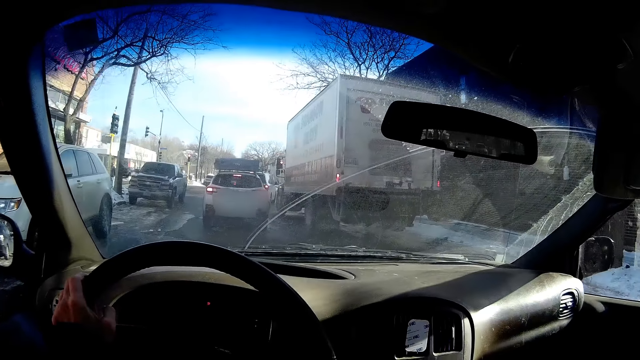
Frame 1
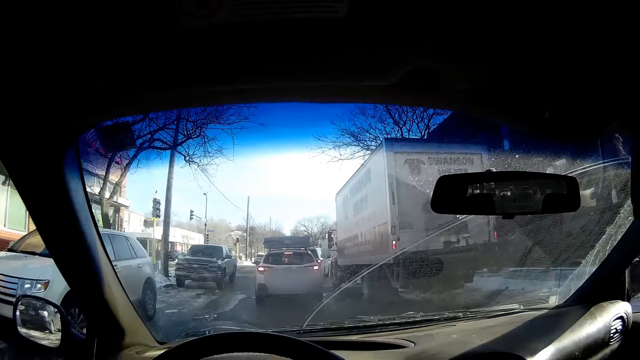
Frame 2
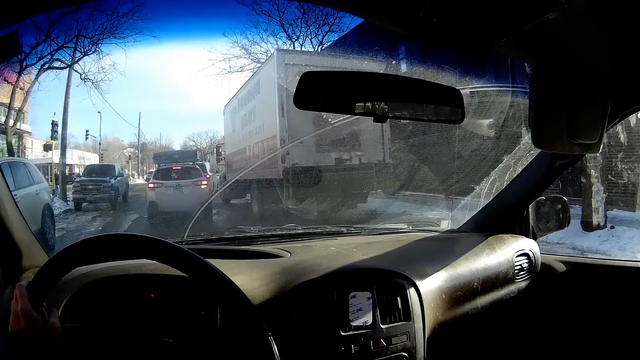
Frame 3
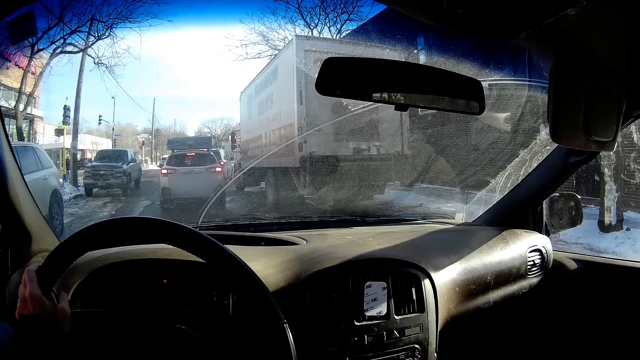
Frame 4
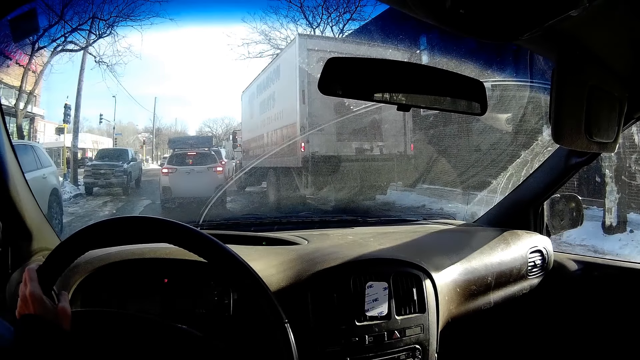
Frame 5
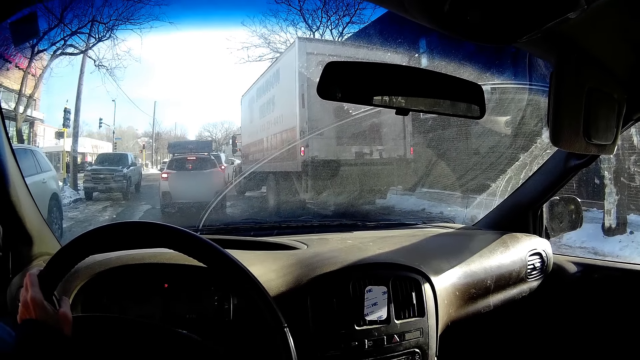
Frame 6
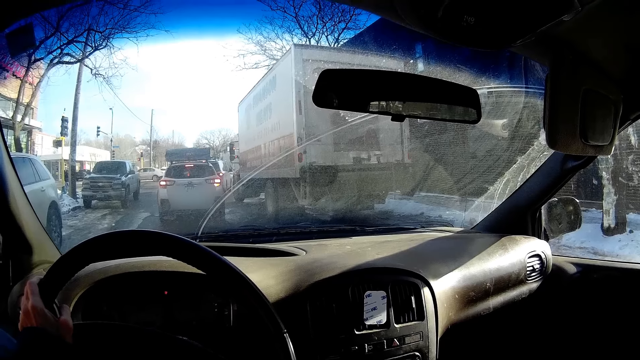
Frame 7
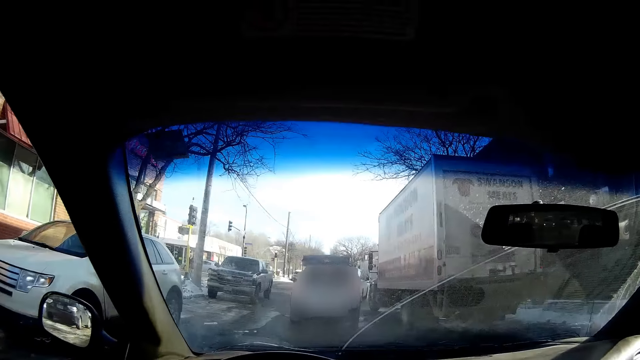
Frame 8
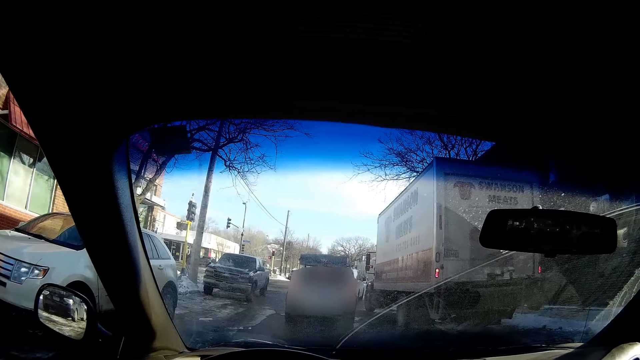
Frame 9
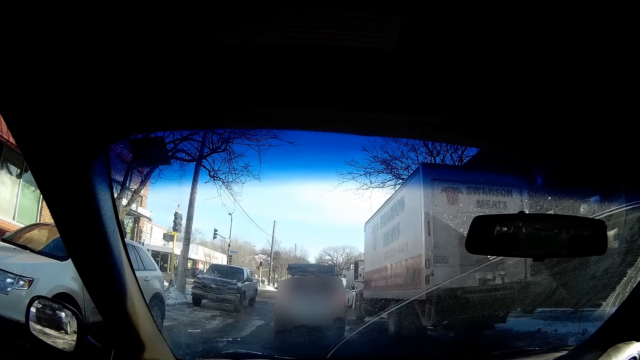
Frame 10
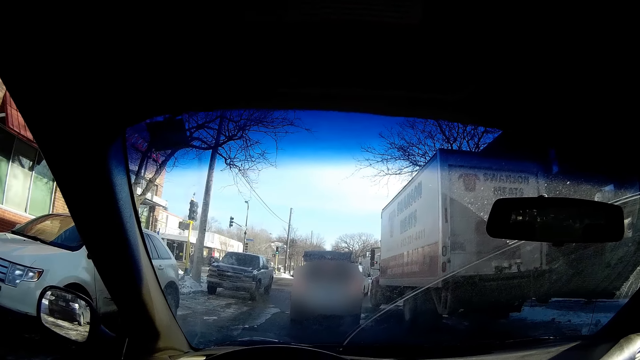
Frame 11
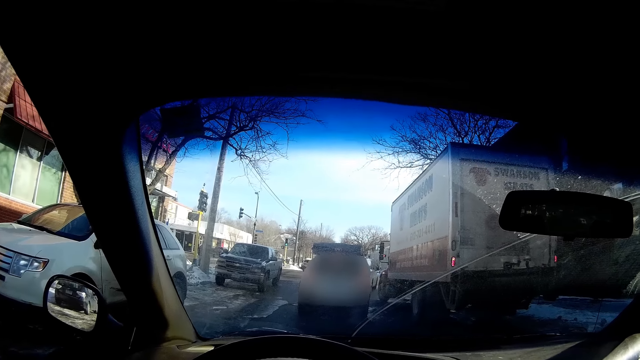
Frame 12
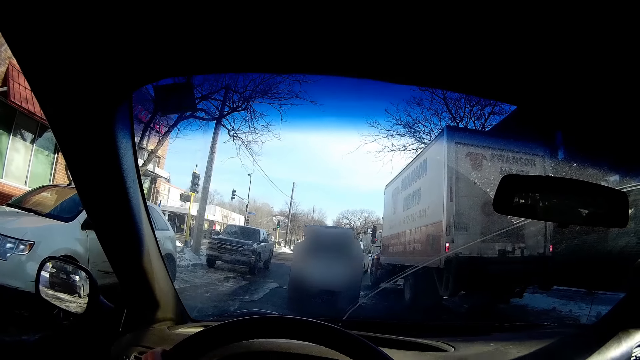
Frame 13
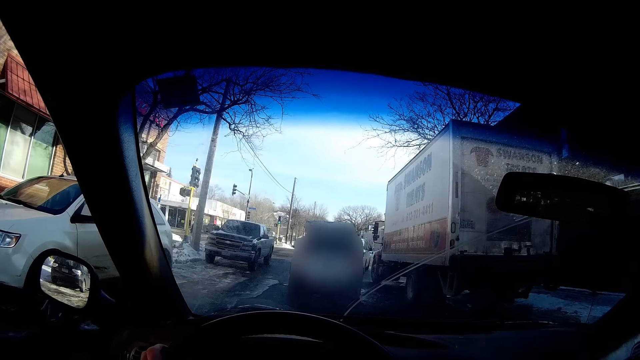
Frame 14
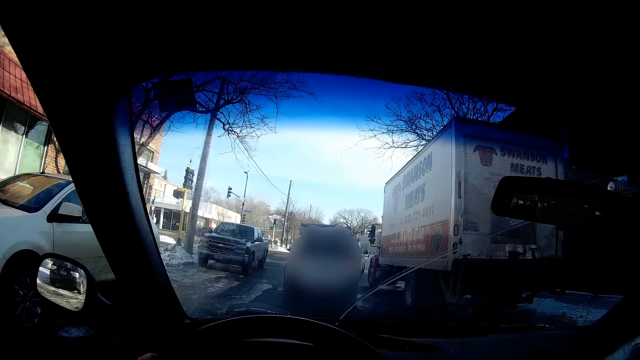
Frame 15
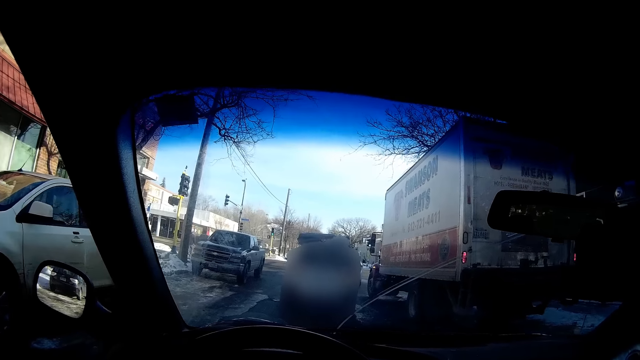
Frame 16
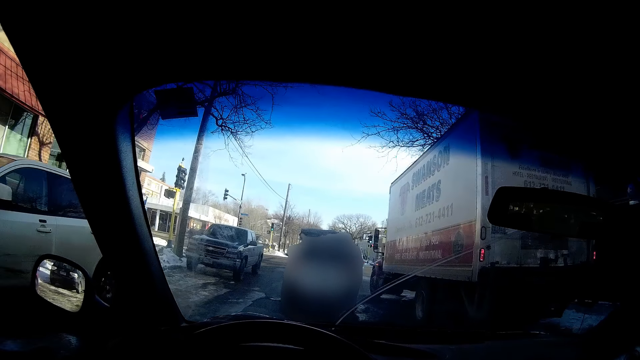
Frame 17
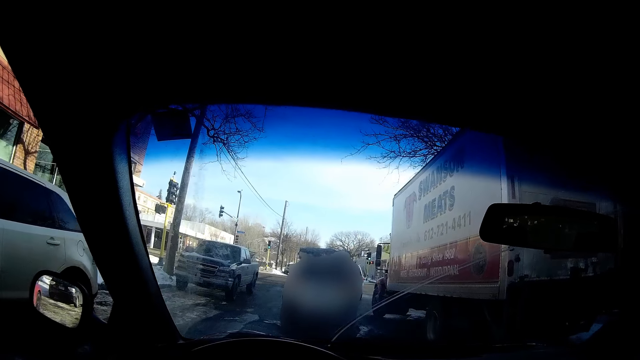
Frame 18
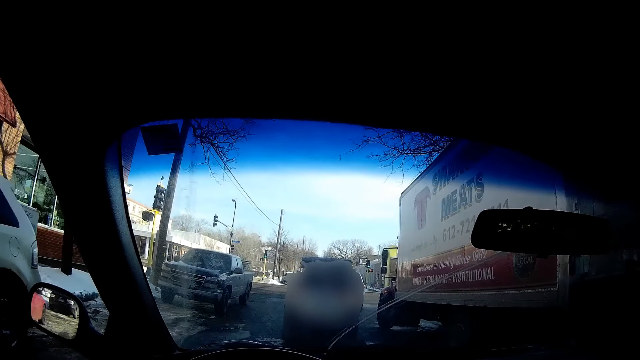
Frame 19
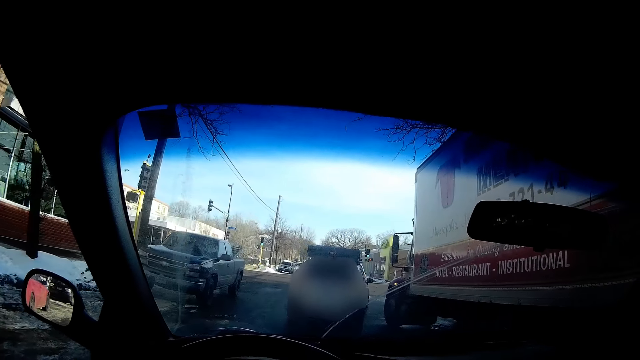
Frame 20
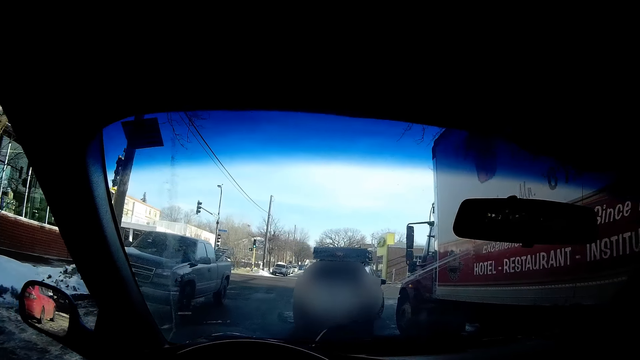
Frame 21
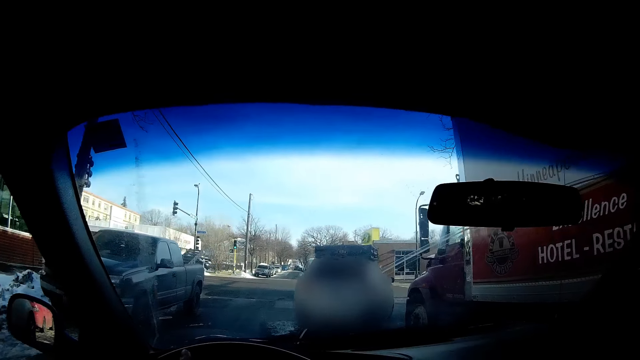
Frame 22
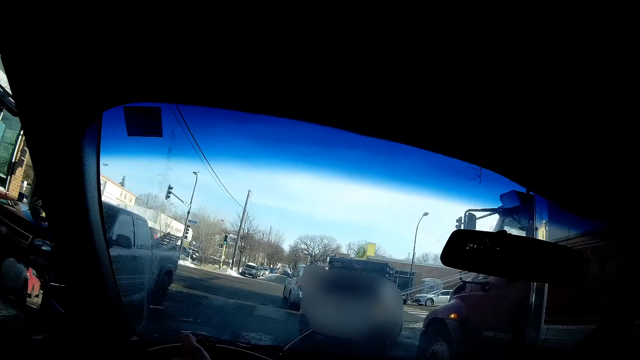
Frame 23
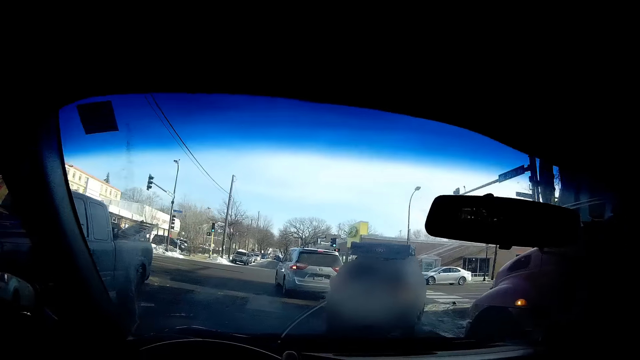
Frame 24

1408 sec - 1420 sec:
The camera wearer stops the car at the back of a white jeep at the traffic jam. They drive past a truck on the street road.

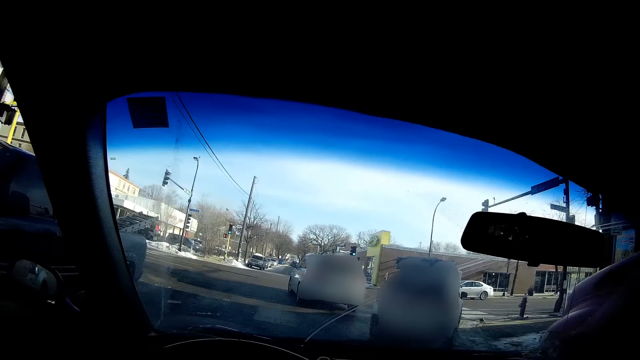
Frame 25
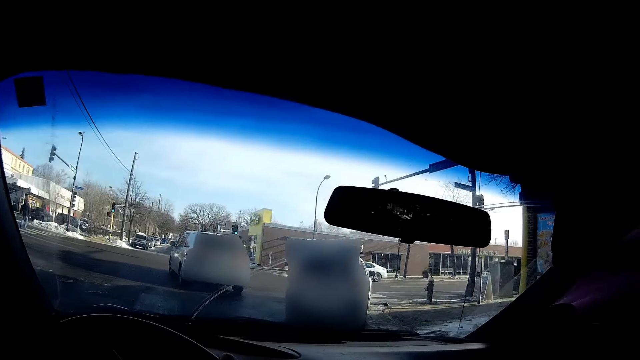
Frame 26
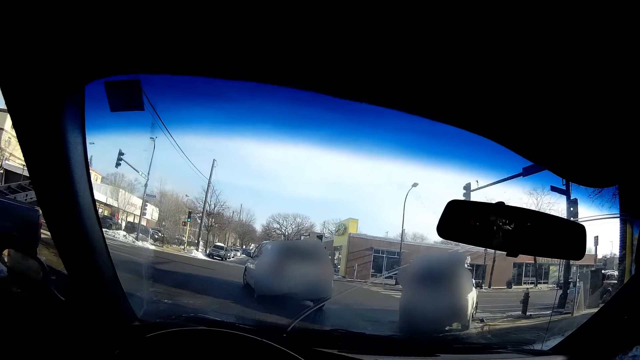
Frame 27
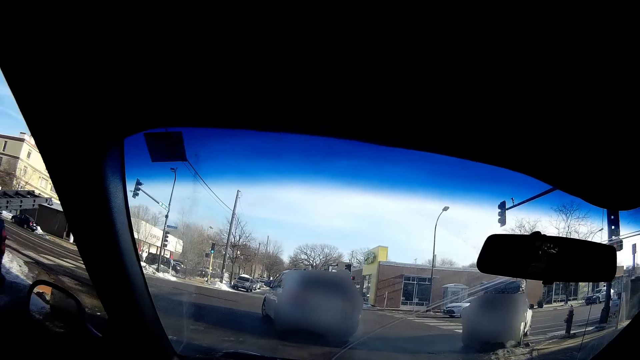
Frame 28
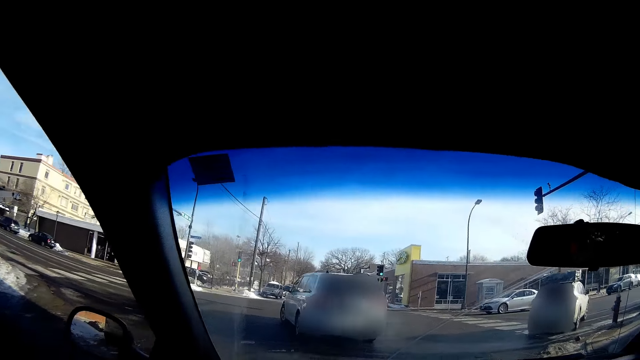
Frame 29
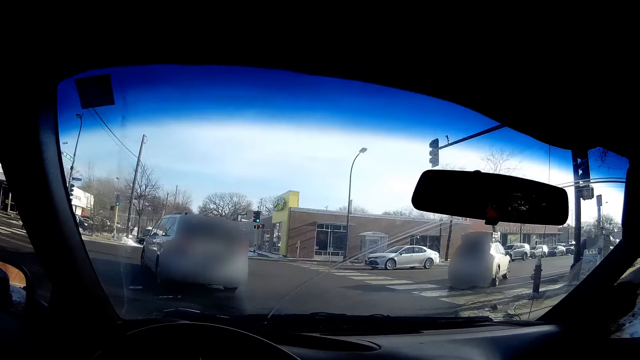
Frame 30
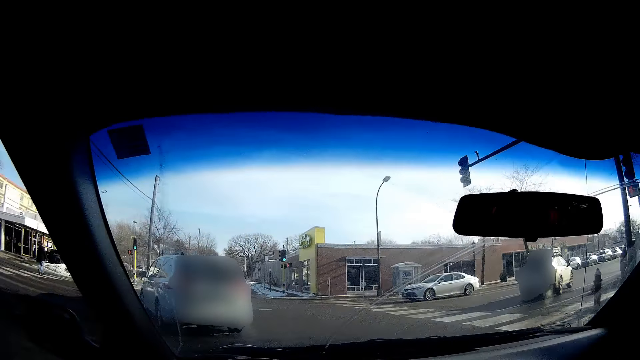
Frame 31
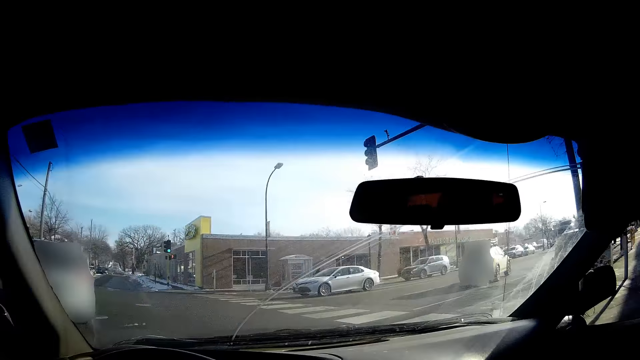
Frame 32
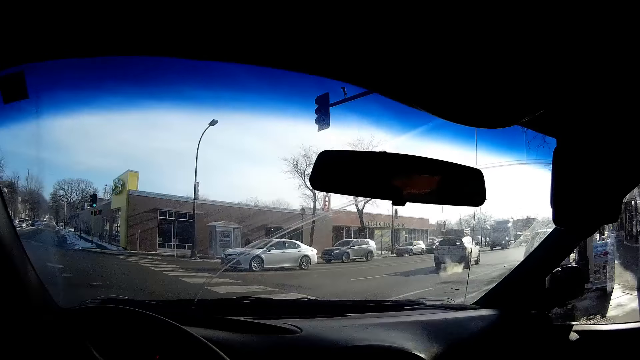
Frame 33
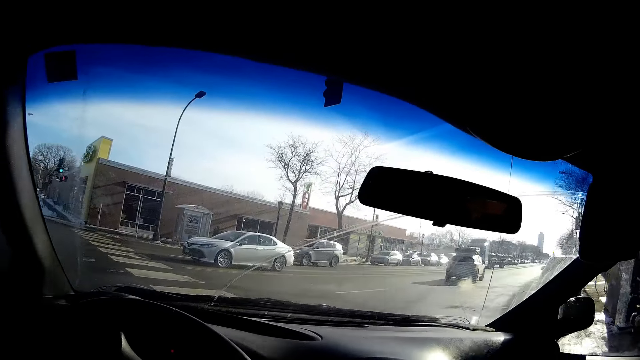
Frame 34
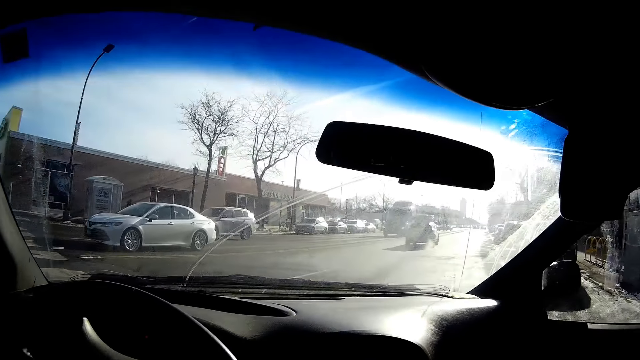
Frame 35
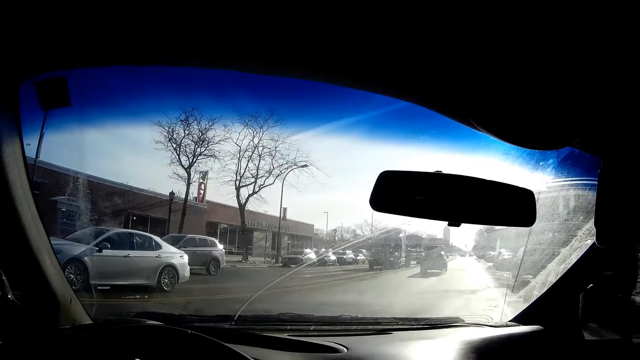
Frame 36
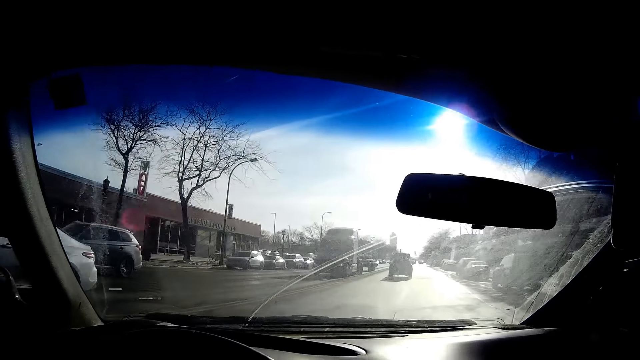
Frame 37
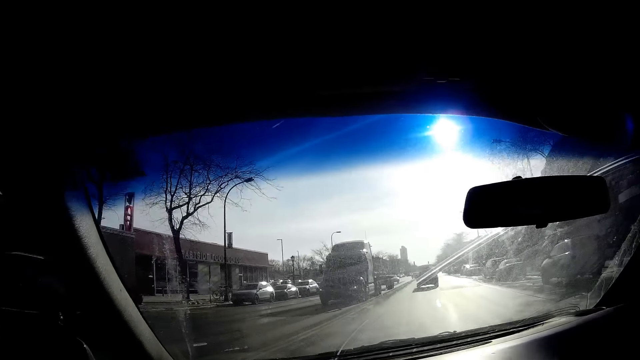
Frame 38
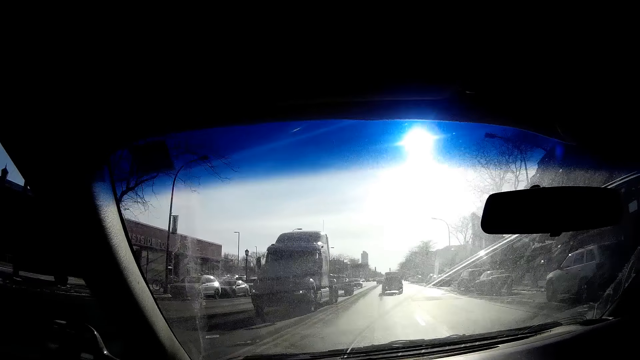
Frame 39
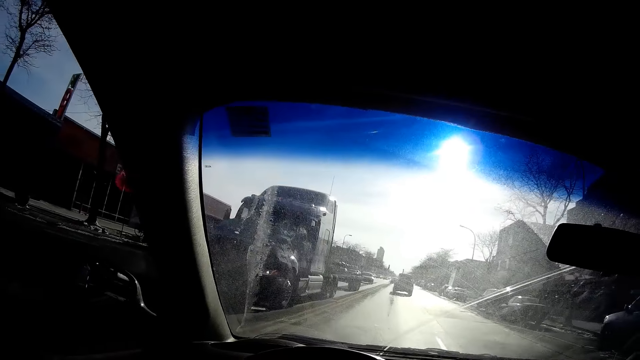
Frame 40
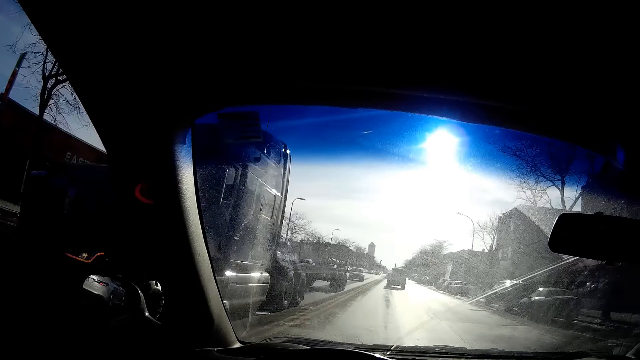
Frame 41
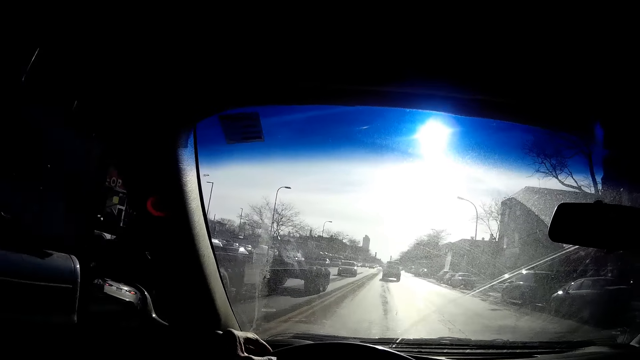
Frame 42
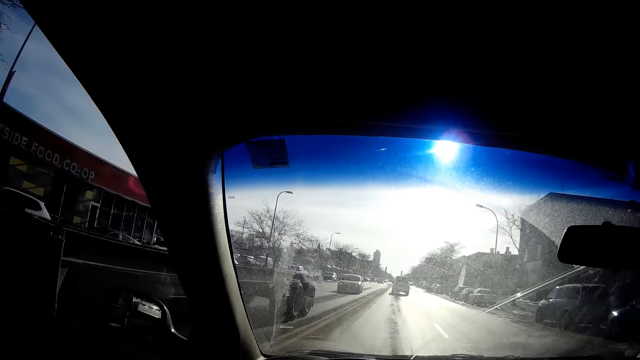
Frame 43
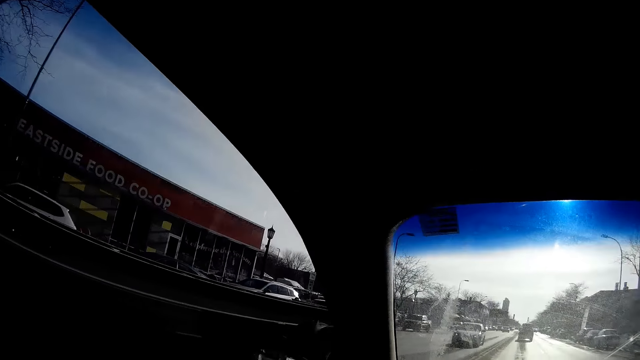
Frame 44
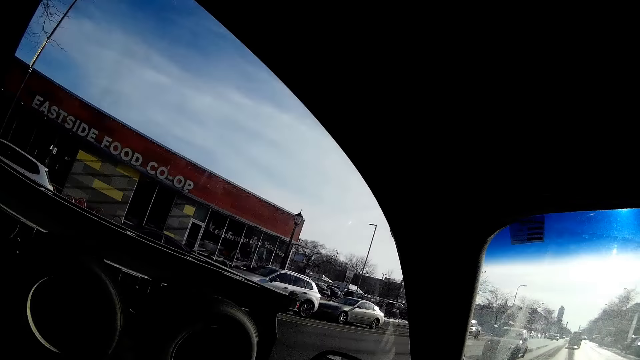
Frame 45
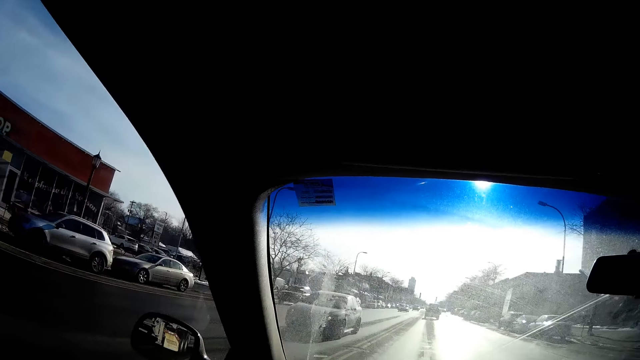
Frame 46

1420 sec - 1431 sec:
The camera wearer turns the car right on a busy road.
